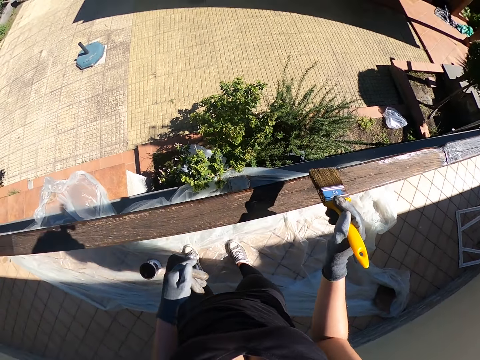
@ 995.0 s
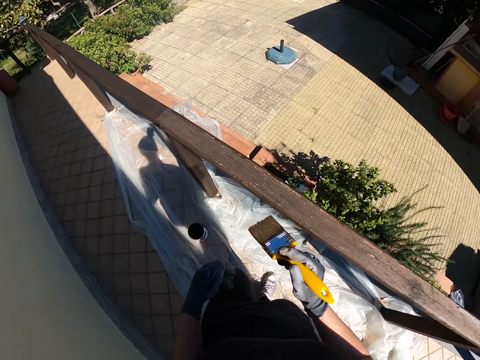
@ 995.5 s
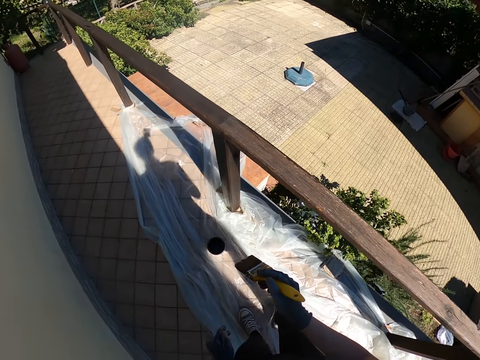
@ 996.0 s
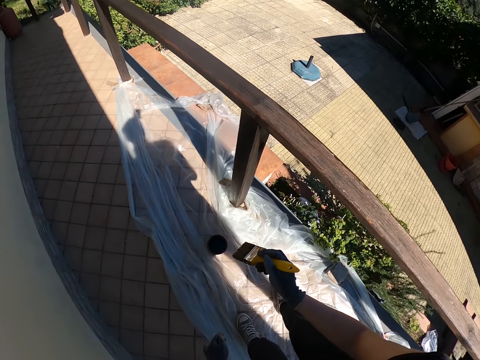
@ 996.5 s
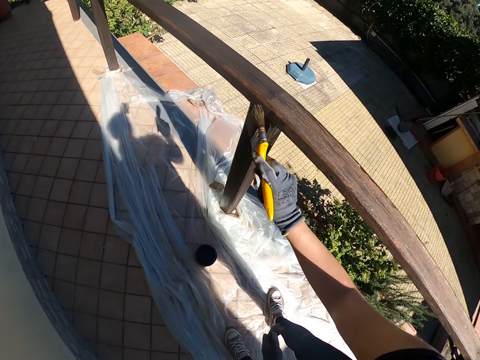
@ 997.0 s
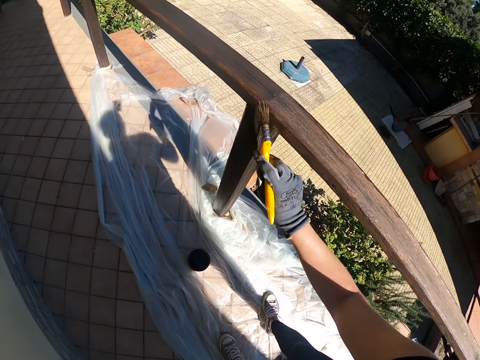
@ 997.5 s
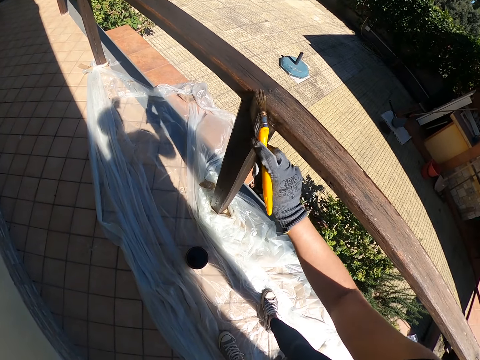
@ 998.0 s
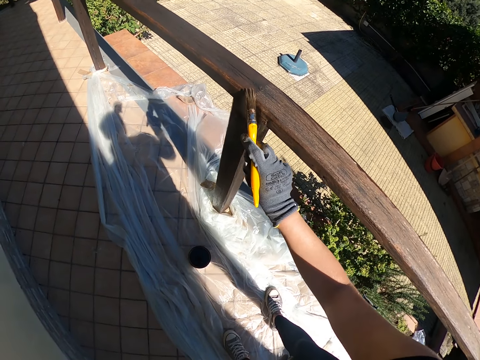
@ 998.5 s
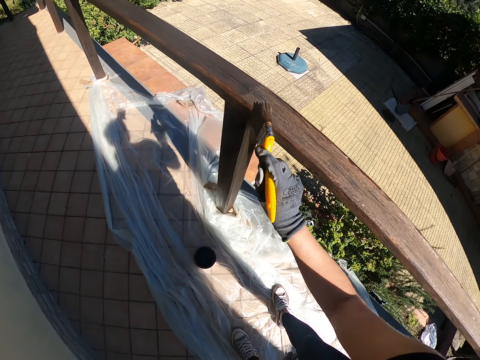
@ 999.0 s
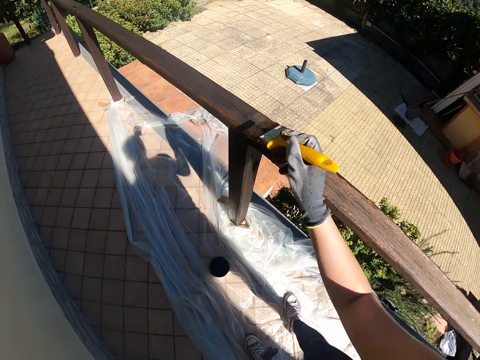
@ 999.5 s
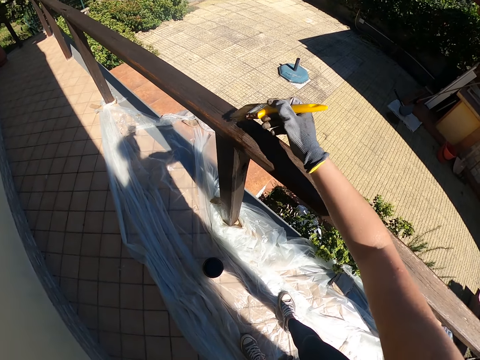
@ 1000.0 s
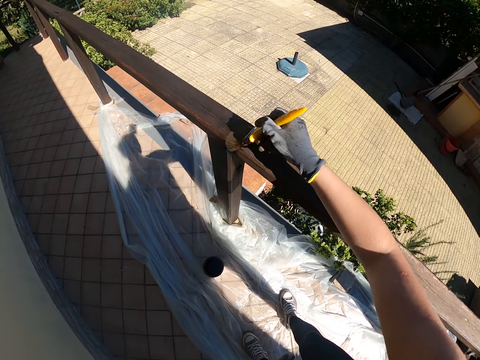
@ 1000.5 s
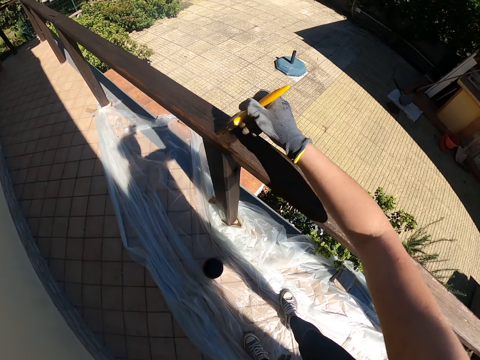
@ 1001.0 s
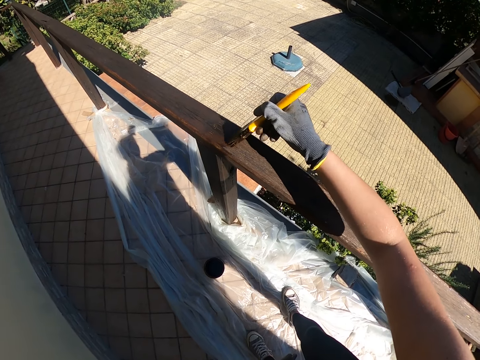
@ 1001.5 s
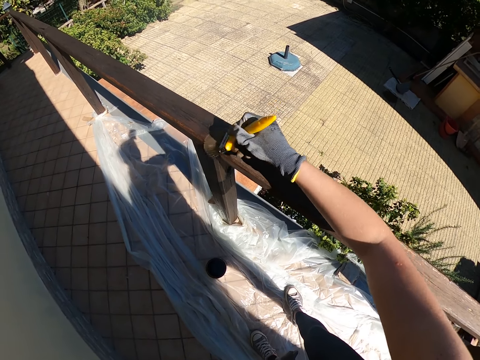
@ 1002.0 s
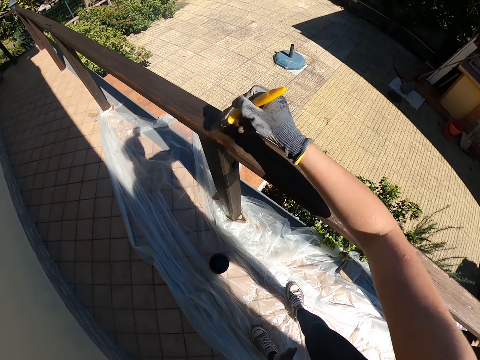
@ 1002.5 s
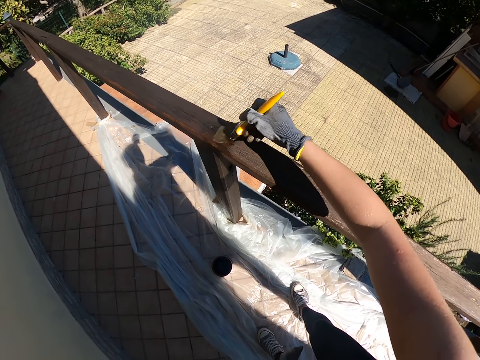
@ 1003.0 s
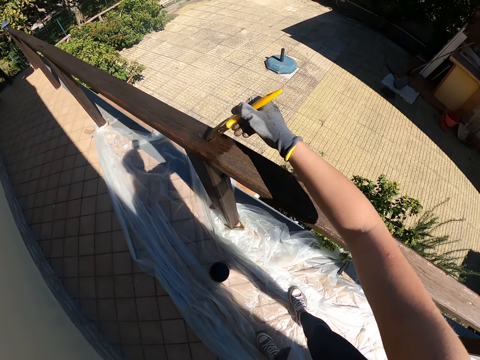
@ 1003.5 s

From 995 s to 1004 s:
The camera wearer stops painting. They bend down. They continue painting the wood.

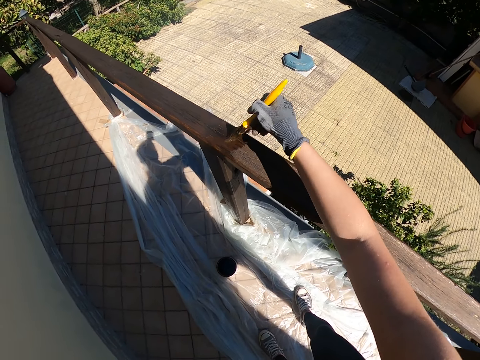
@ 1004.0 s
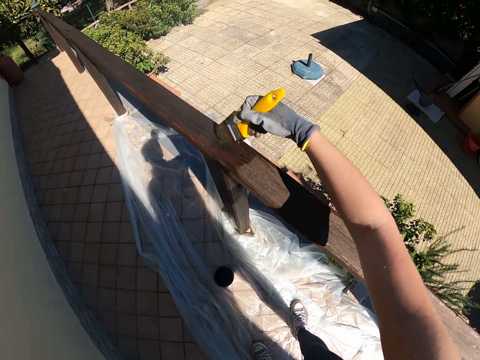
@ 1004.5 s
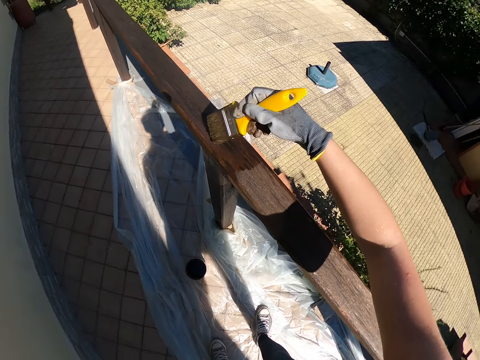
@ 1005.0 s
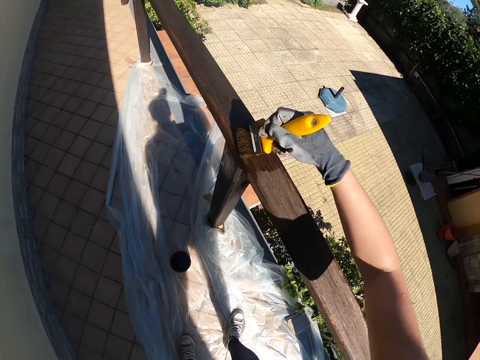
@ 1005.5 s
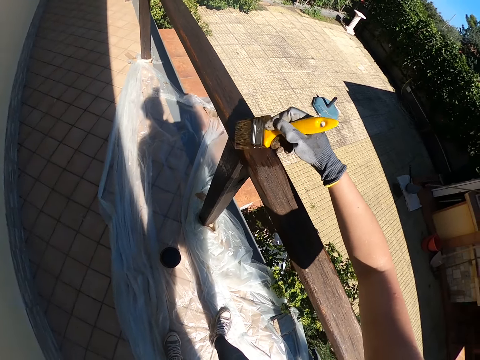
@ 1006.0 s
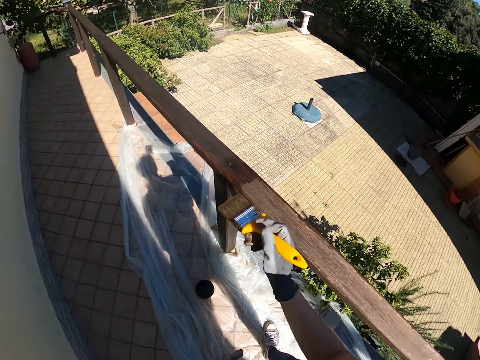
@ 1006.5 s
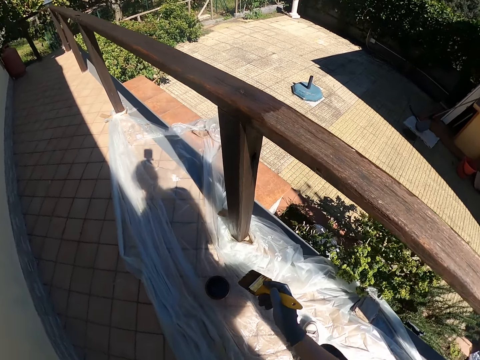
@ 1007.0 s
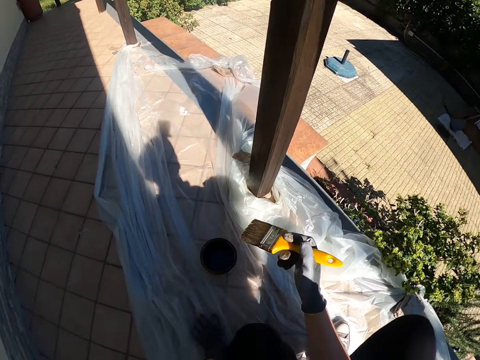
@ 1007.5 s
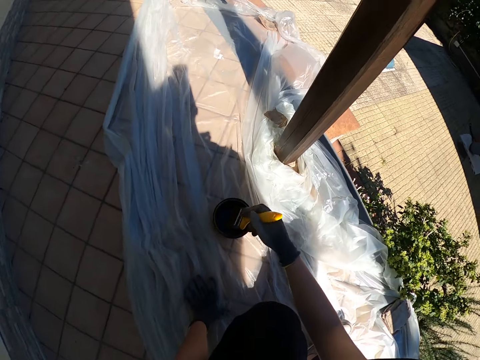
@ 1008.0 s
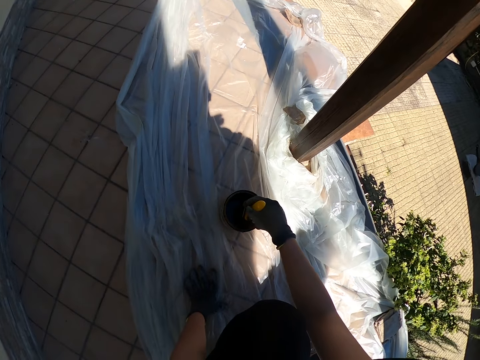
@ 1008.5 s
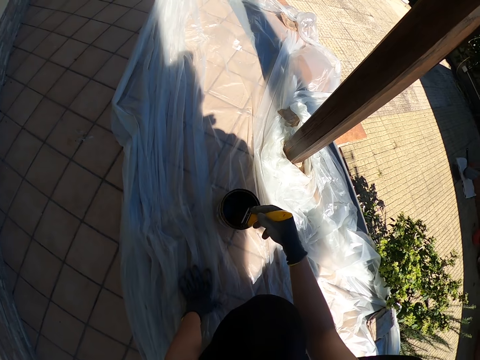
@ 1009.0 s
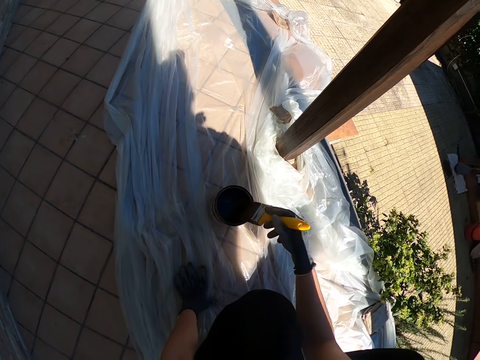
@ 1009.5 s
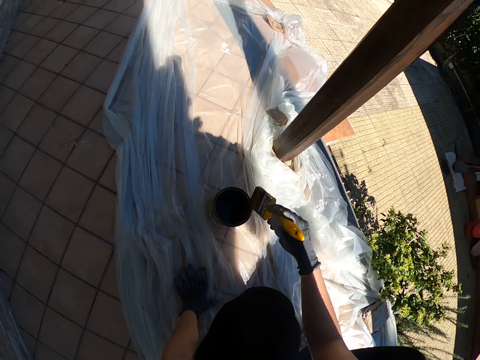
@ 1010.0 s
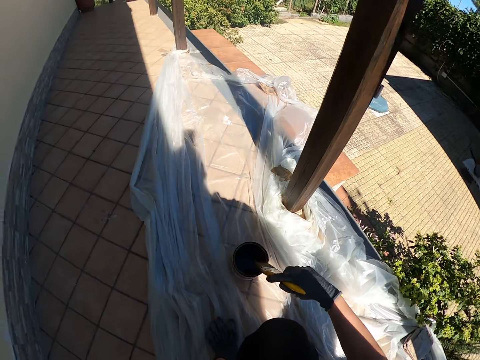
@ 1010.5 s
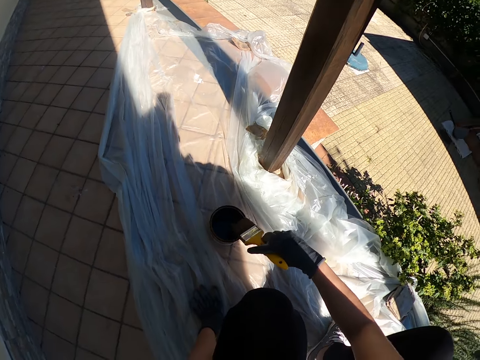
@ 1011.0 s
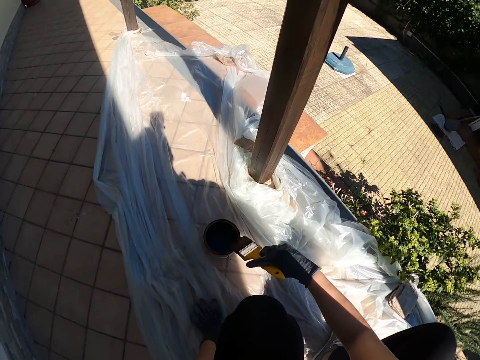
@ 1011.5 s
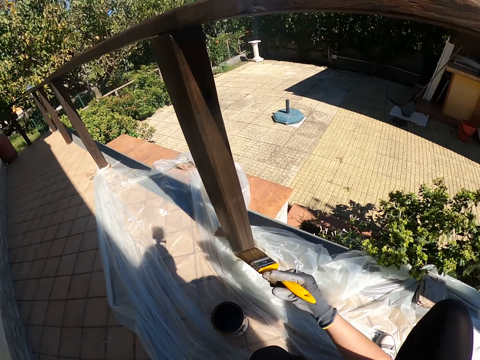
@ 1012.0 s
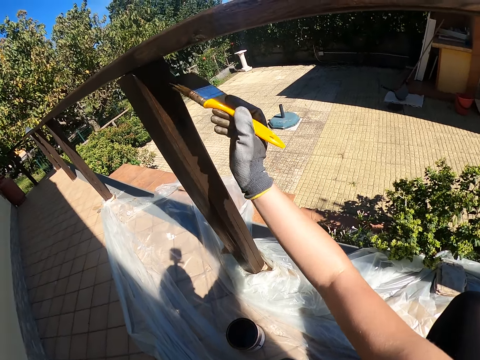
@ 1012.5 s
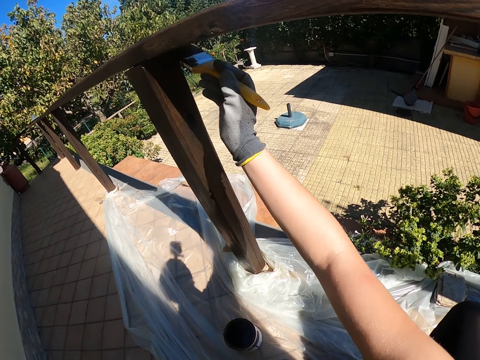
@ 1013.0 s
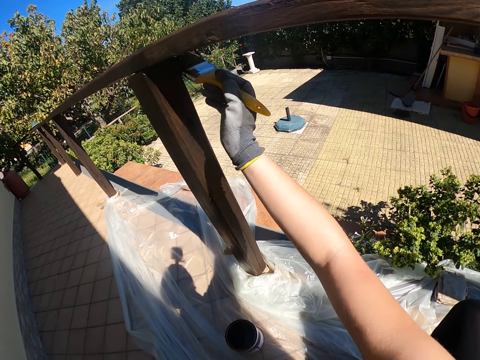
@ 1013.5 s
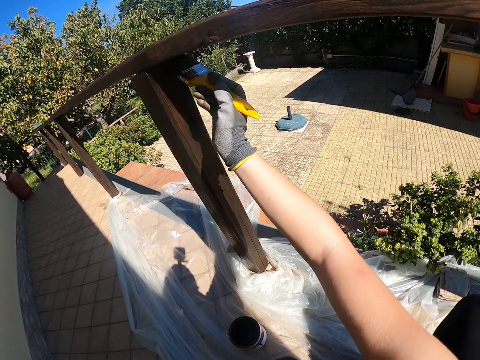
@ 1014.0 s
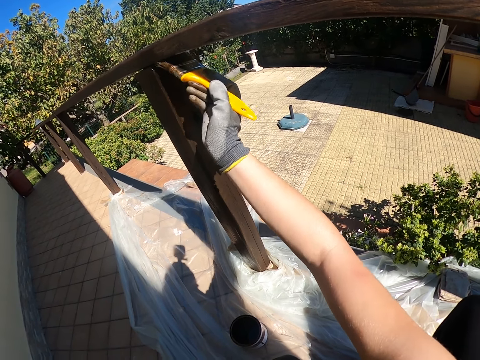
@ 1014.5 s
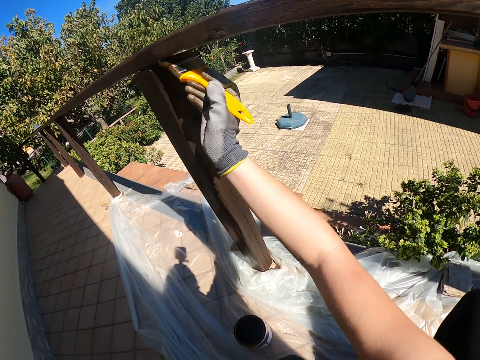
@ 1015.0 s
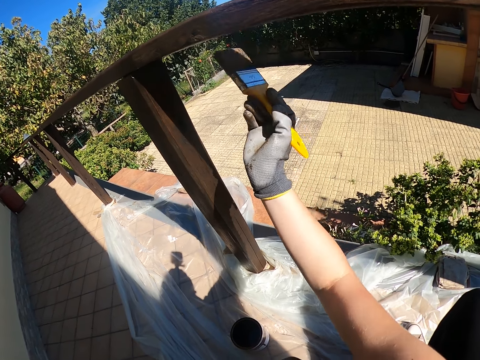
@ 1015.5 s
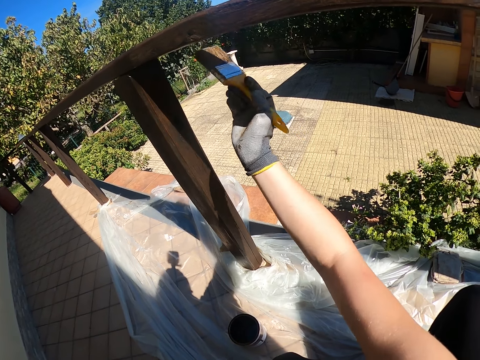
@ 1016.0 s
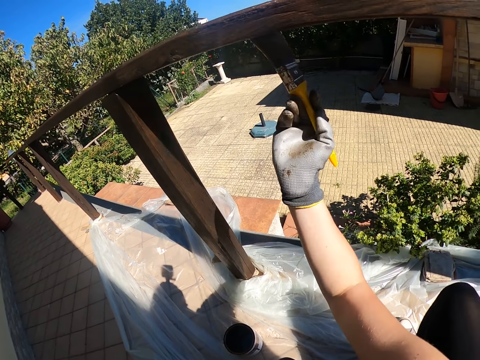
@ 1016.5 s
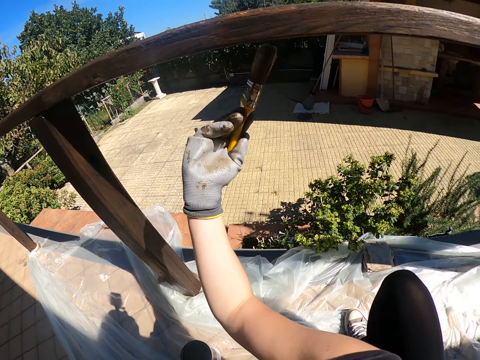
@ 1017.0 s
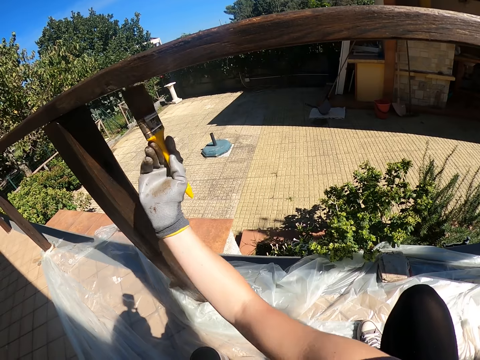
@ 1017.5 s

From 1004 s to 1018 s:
The camera wearer stops painting. They bend down. They dip the painting brush into the paint on the floor. They remove the brush from inside the paint. They rub the brush on the edge of the paint tin. They continue painting the wood.

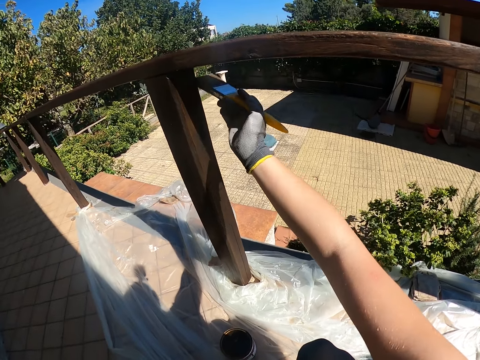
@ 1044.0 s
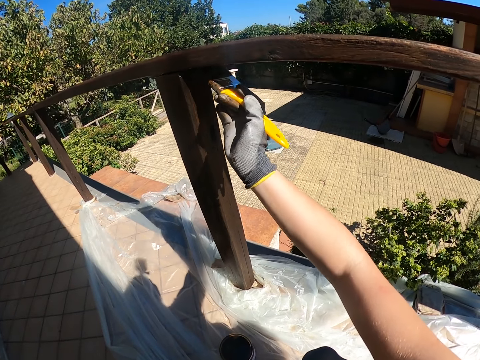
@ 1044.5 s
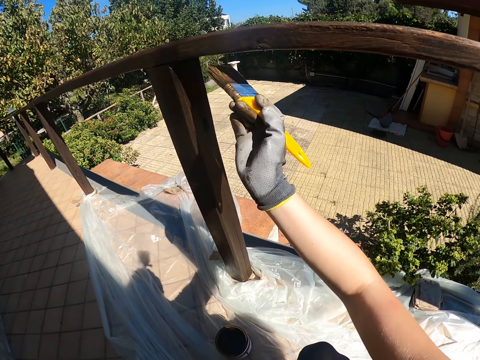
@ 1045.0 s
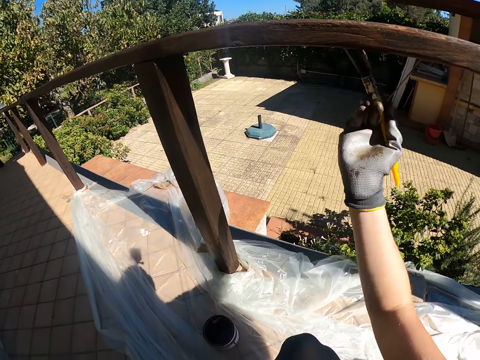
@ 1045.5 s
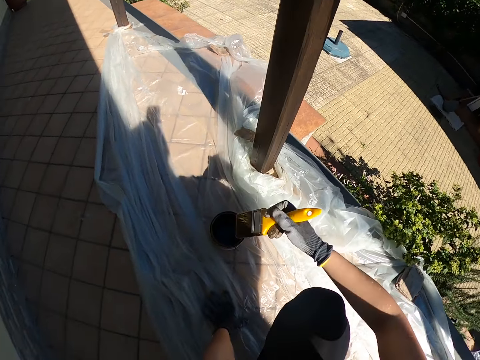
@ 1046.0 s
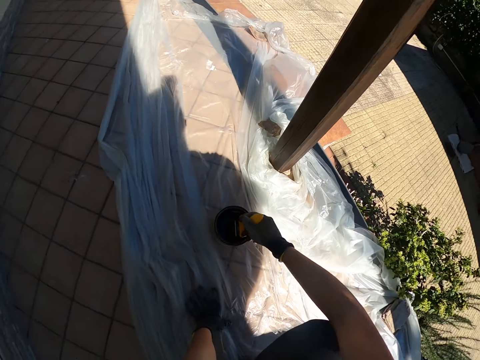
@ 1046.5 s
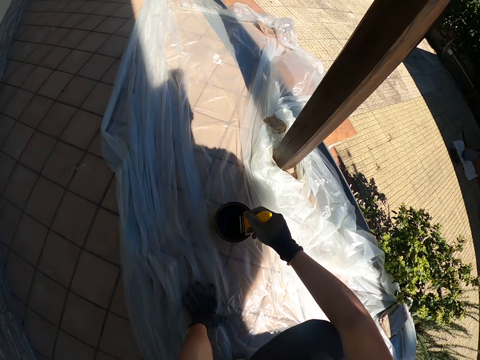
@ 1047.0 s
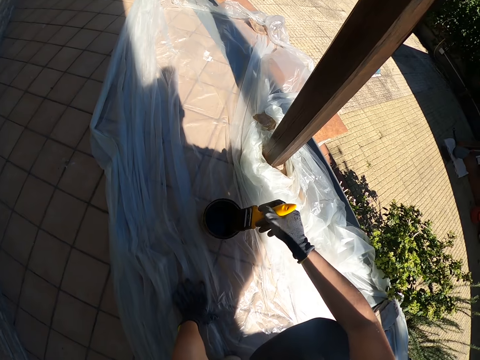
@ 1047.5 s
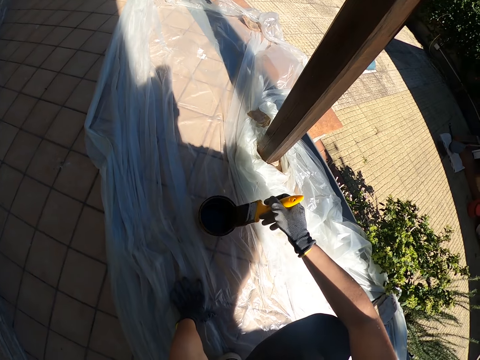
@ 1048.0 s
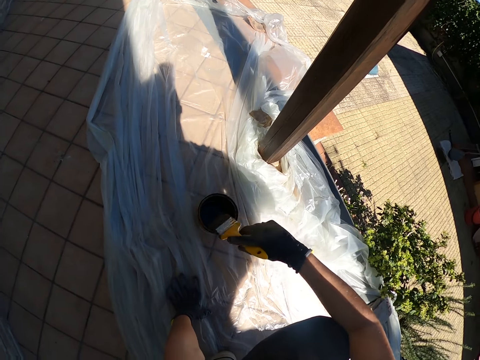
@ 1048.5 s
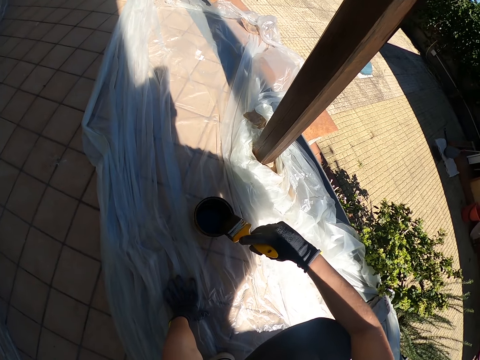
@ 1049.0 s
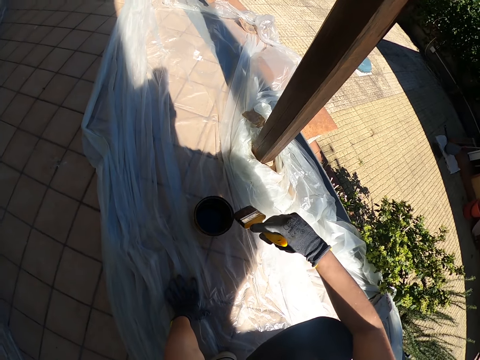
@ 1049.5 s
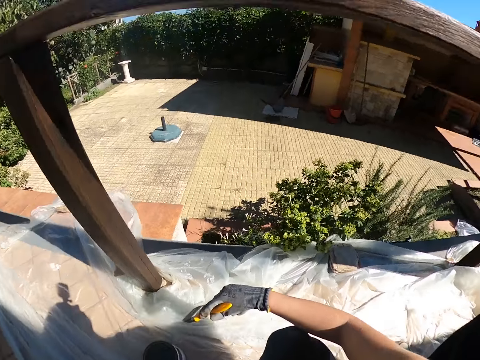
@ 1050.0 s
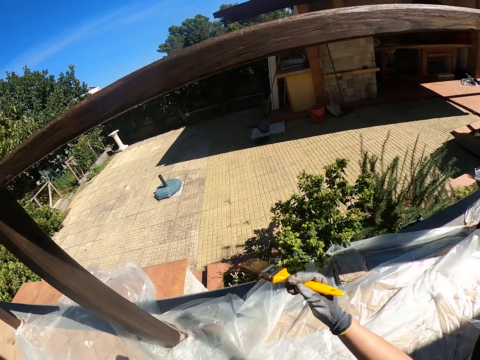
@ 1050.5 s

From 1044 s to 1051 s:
The camera wearer dips the painting brush into the paint on the floor. They remove the brush from inside the paint. They rub the brush on the edge of the paint tin.
